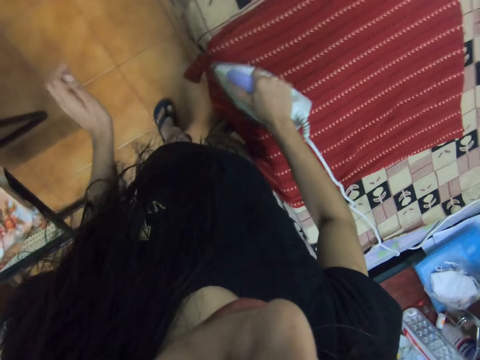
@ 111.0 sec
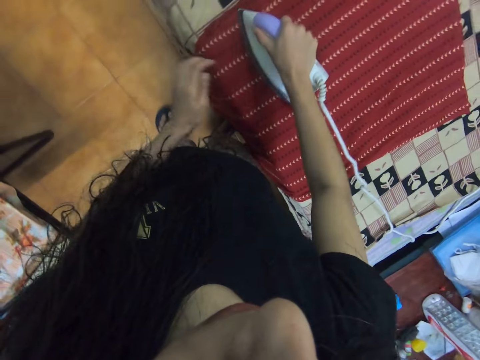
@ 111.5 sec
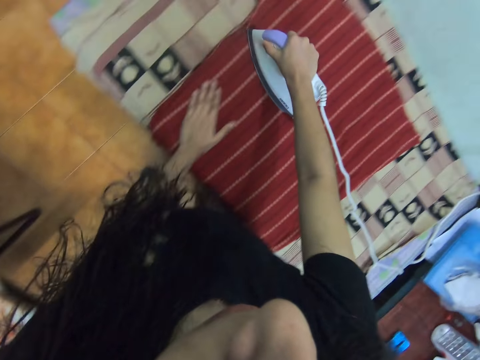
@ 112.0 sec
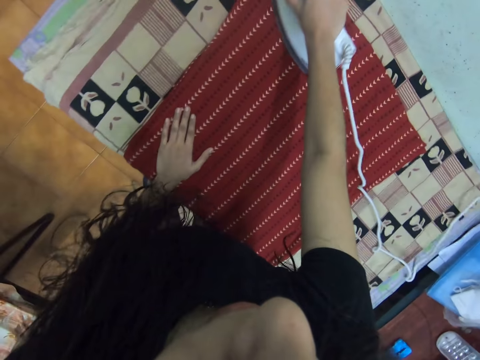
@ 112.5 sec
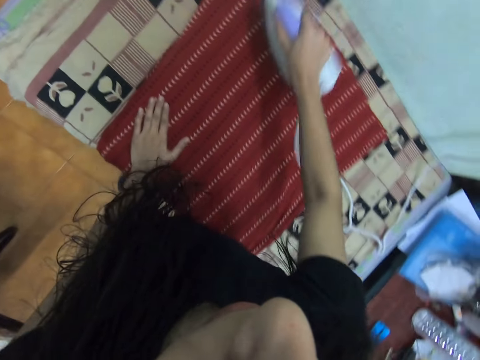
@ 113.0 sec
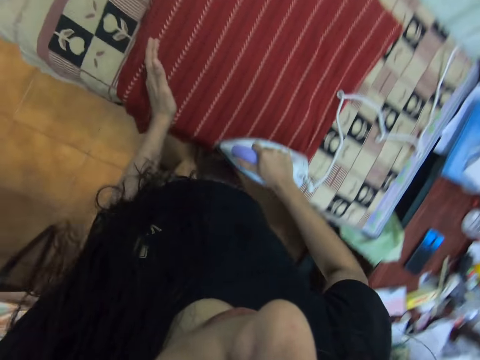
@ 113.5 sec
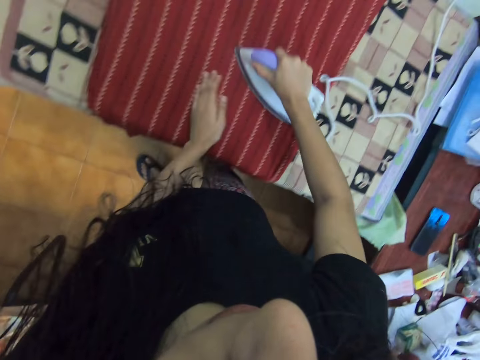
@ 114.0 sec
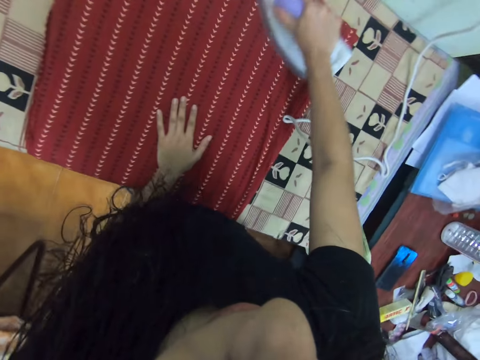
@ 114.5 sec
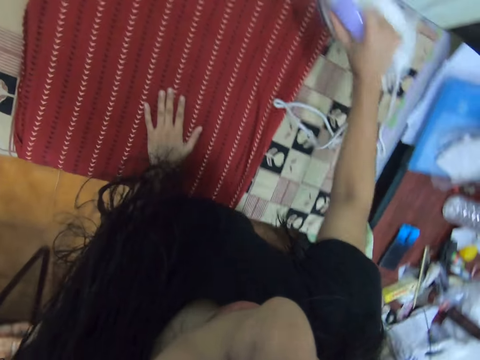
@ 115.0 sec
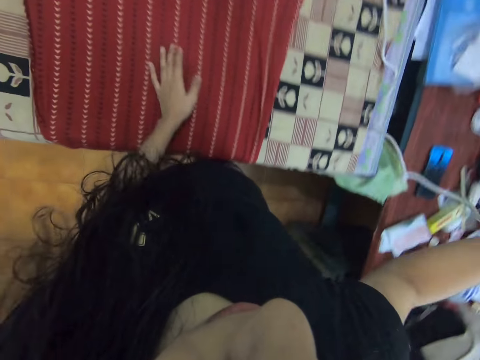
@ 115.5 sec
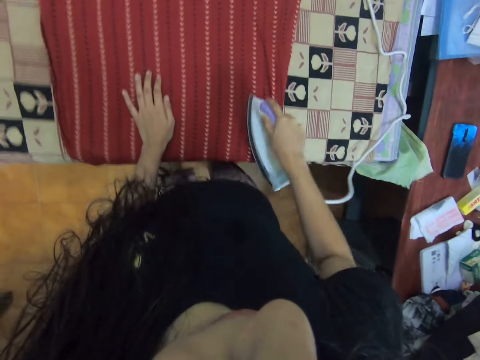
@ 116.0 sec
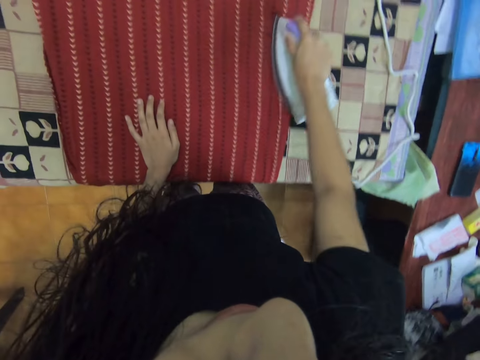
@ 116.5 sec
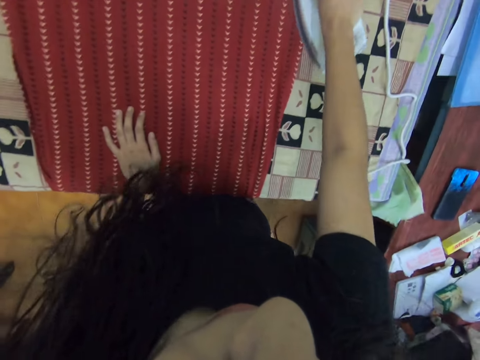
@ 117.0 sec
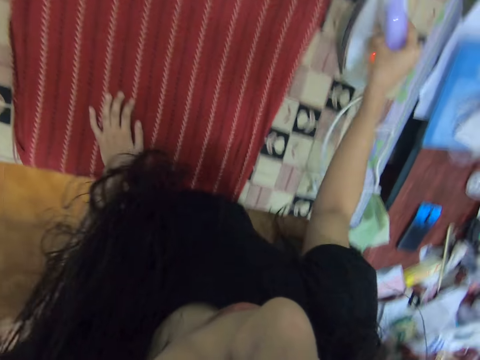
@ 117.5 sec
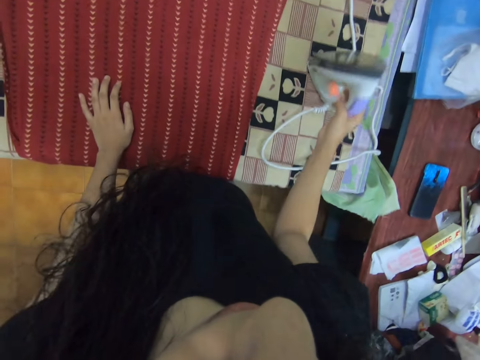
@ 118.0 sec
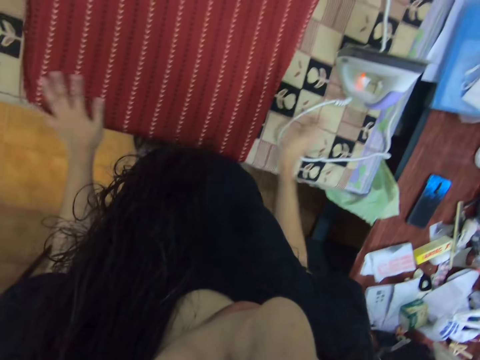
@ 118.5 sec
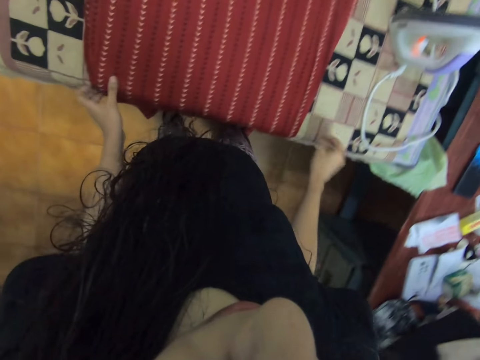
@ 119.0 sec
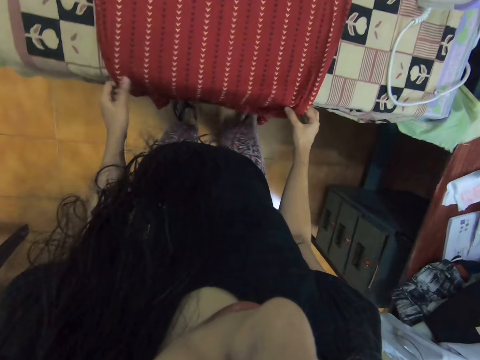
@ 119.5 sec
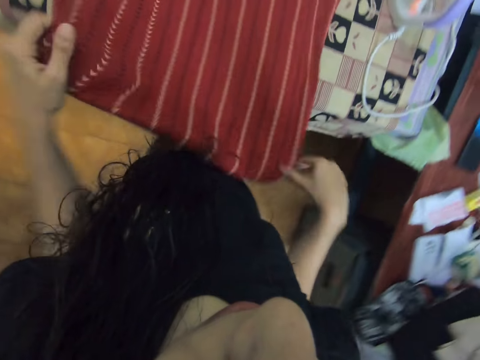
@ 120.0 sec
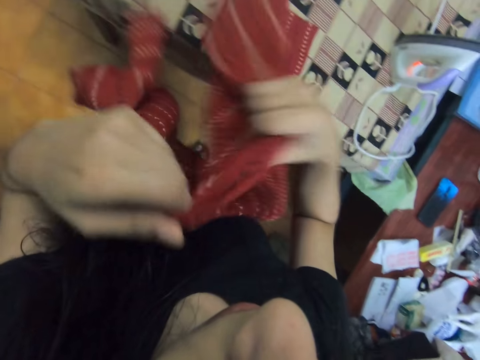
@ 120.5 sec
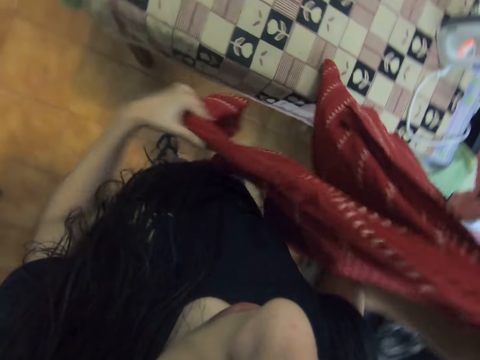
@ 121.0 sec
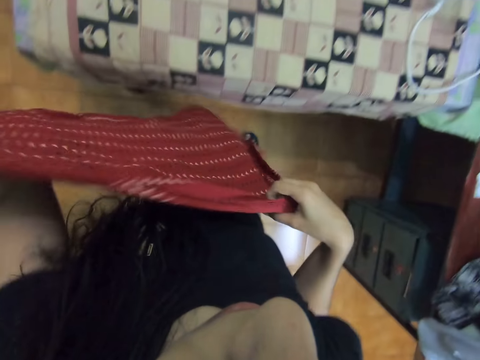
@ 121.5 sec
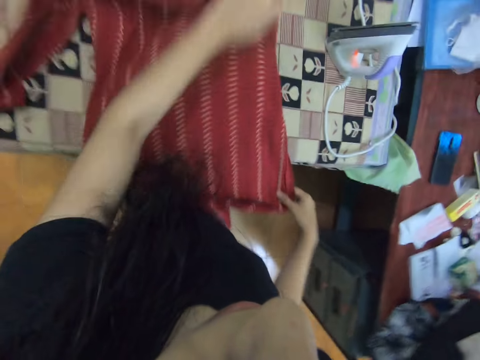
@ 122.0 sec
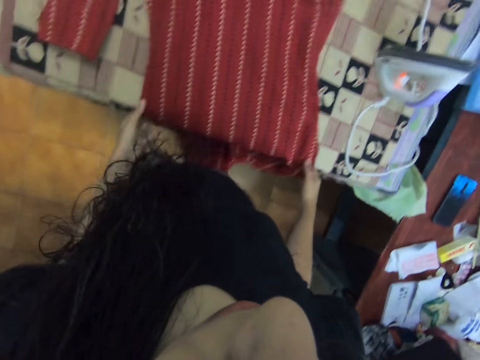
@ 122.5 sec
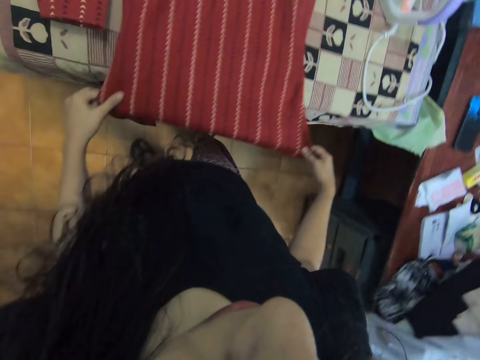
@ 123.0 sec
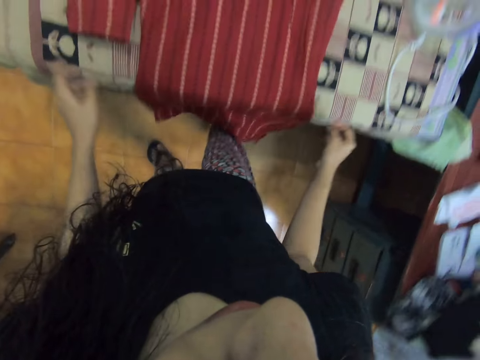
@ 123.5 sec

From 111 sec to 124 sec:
The camera wearer puts the iron box down. They pick up a shirt or dress. They put the shirt on the ironing board.

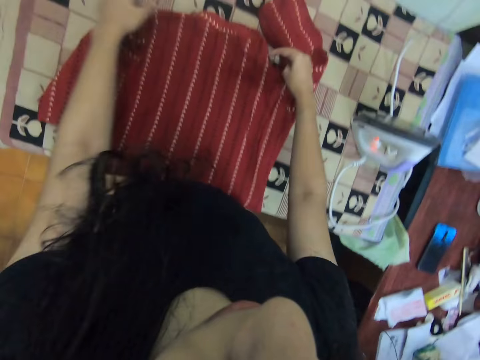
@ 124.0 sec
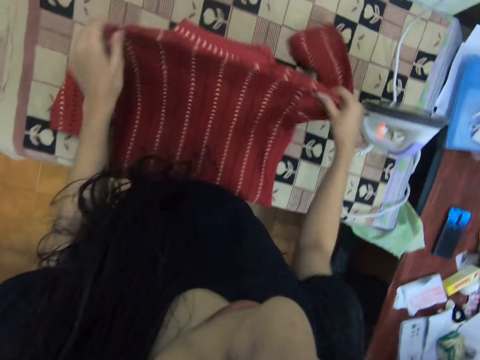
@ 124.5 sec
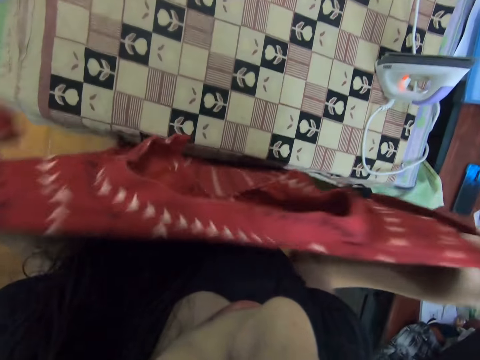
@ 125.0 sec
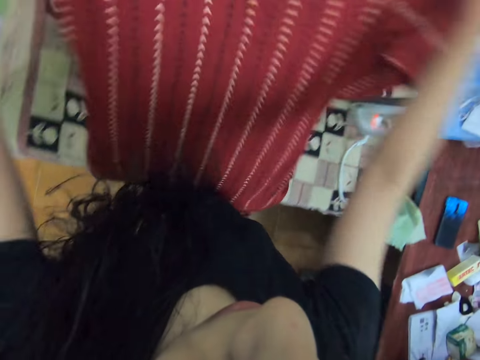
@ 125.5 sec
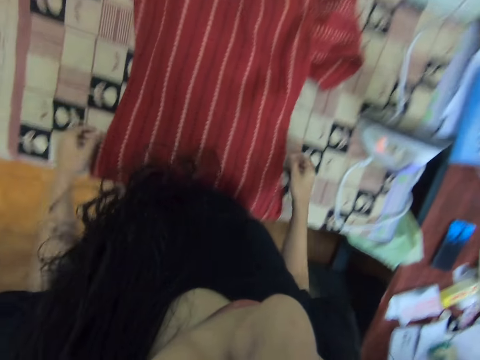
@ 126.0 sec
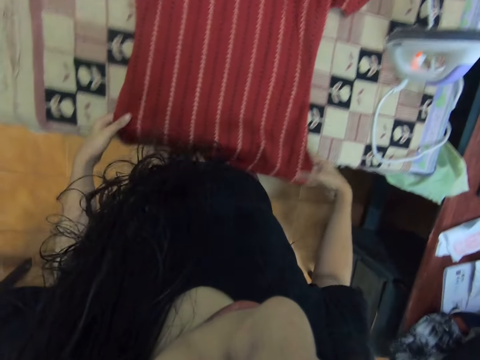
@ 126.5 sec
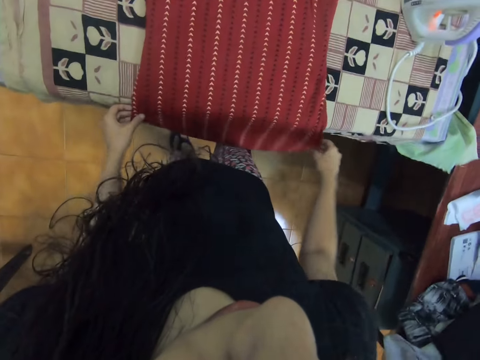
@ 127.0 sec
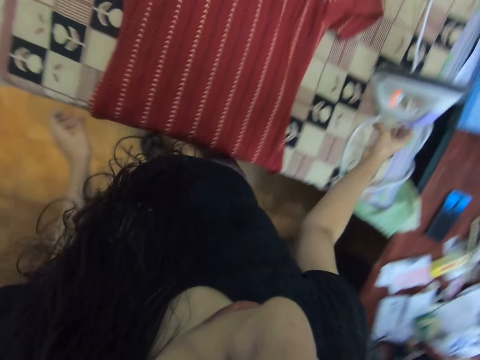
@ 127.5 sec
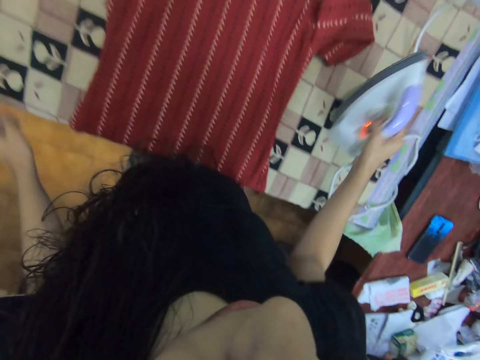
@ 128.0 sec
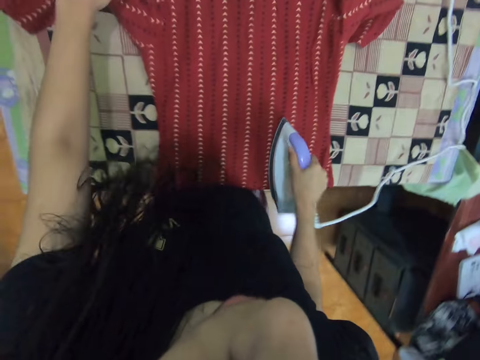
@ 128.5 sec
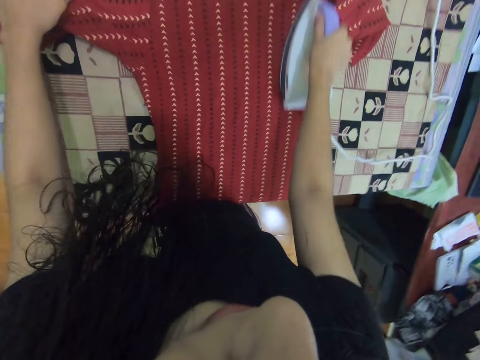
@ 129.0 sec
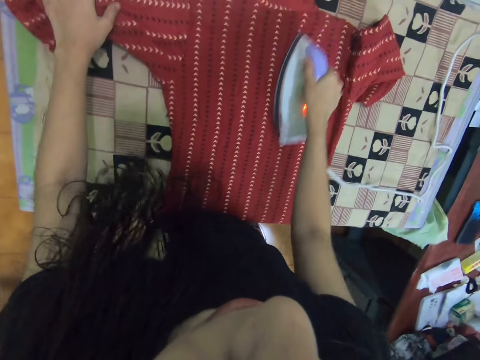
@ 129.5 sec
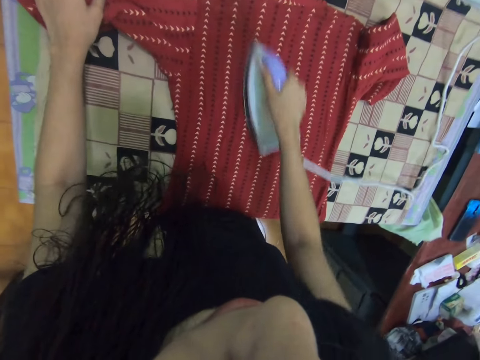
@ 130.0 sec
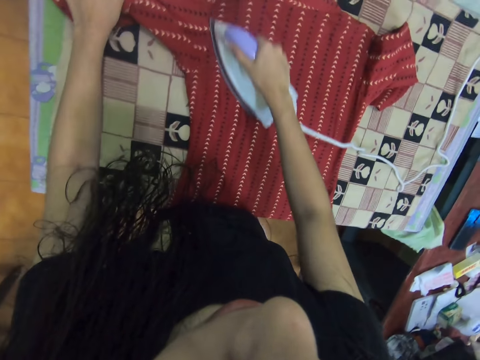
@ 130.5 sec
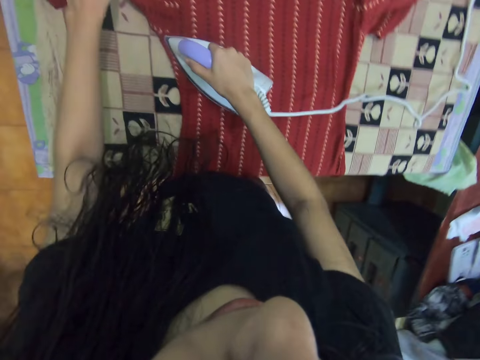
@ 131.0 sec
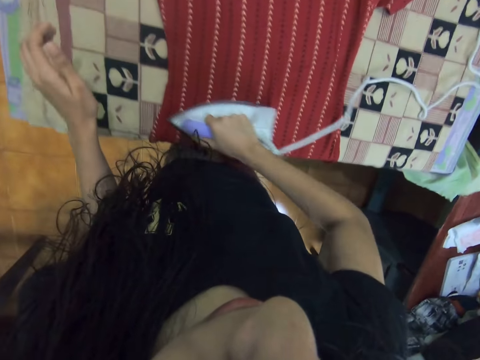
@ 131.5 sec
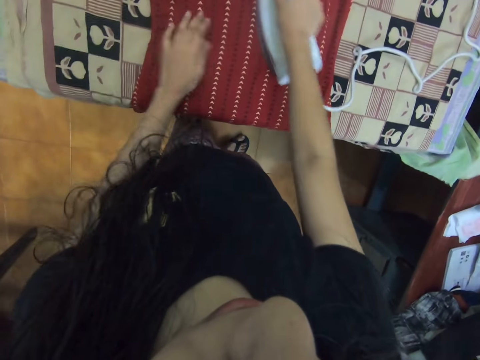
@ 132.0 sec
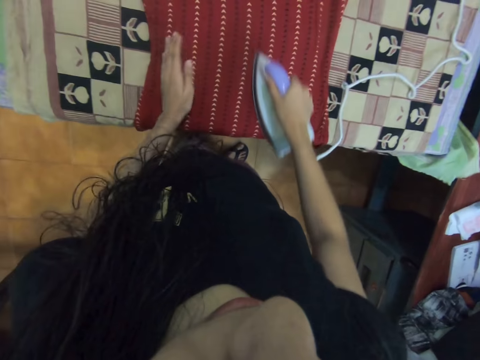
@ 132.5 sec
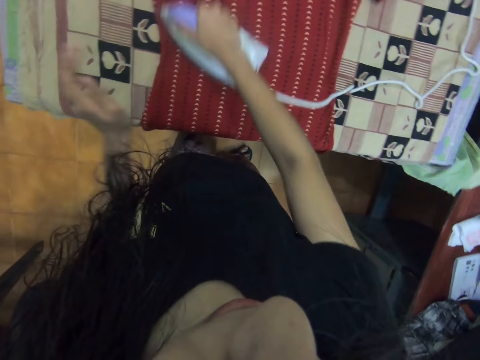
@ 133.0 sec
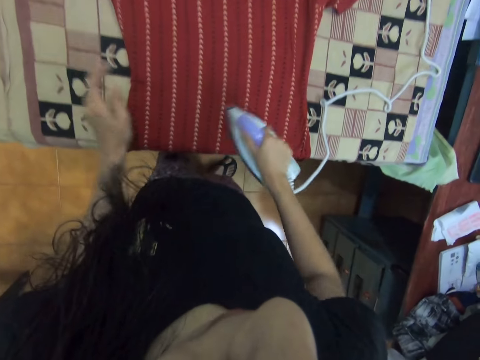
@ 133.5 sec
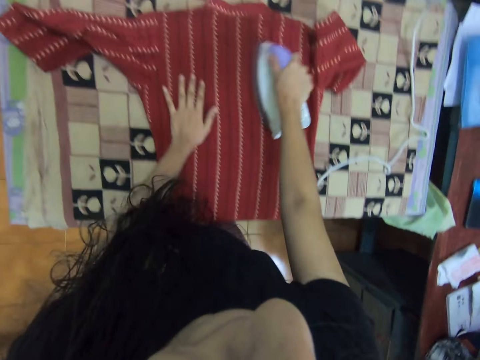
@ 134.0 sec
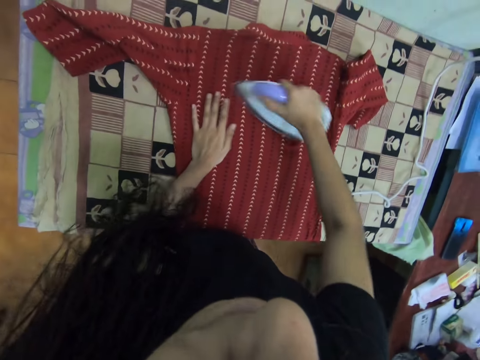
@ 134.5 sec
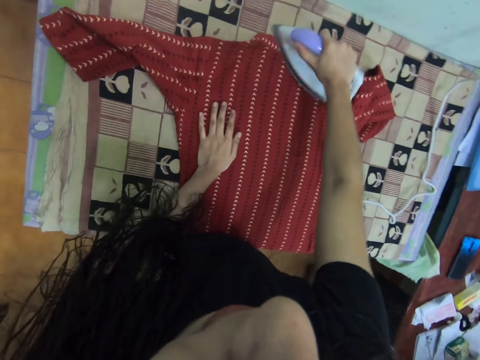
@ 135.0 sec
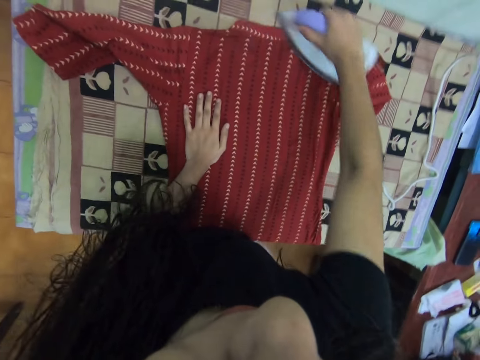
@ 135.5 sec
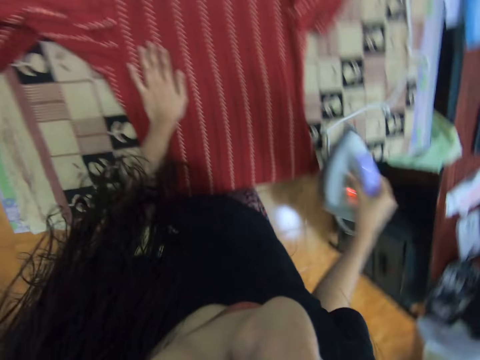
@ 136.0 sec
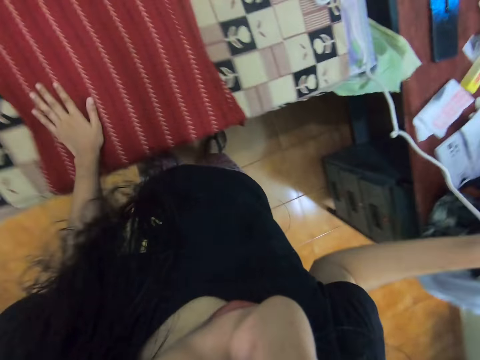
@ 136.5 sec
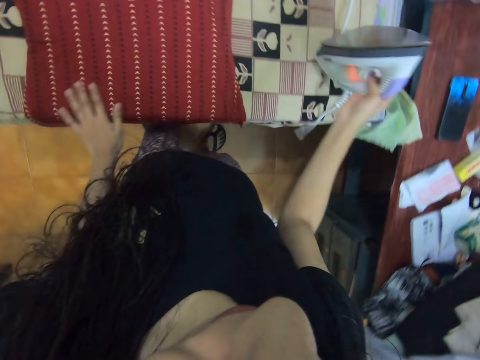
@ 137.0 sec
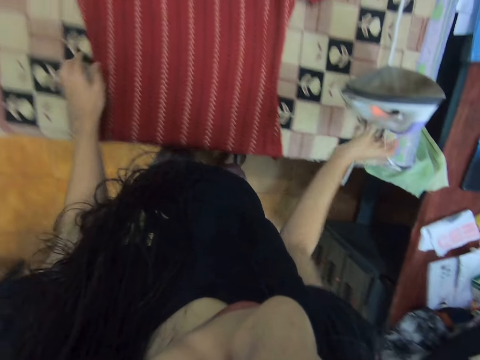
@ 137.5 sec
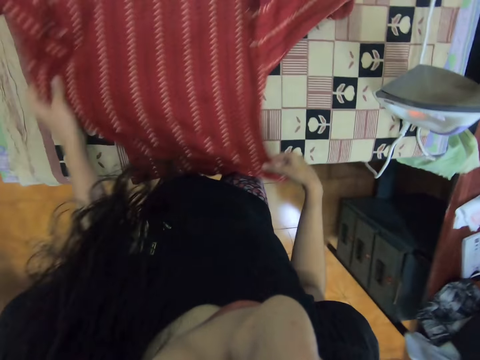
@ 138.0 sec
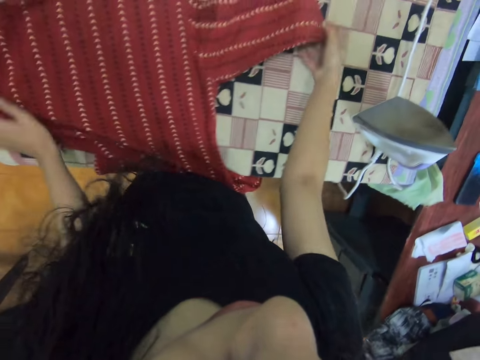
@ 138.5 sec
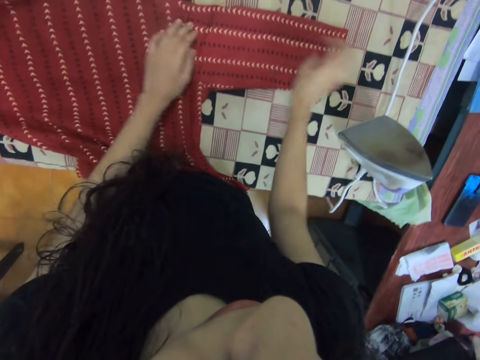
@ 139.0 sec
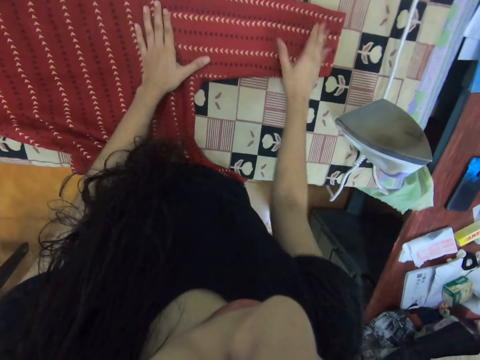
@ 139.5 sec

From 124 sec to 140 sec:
The camera wearer picks up a shirt or dress. They drop the shirt on the ironing board. They adjust the shirt. They pick up an iron box. They pick up the dress. They iron the shirt. They put the iron box down. They straighten the dress with both hands.
